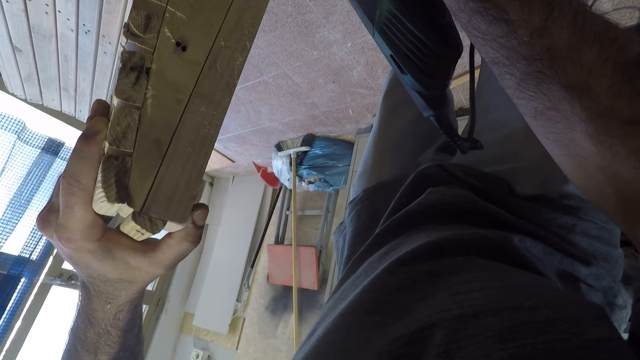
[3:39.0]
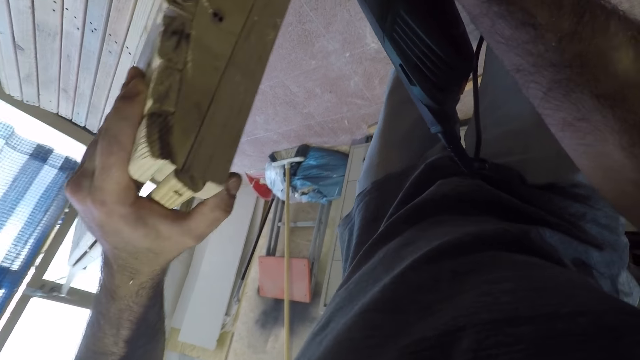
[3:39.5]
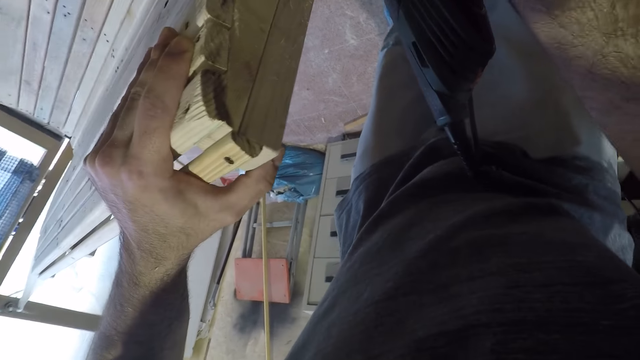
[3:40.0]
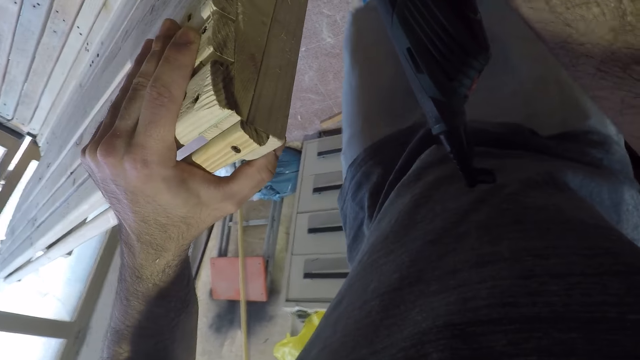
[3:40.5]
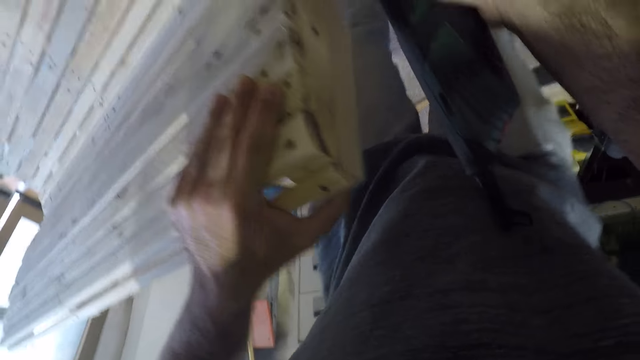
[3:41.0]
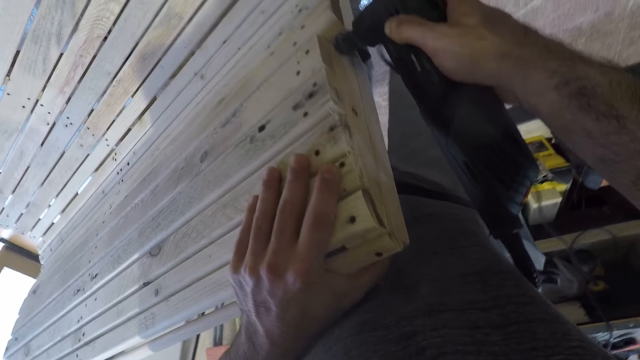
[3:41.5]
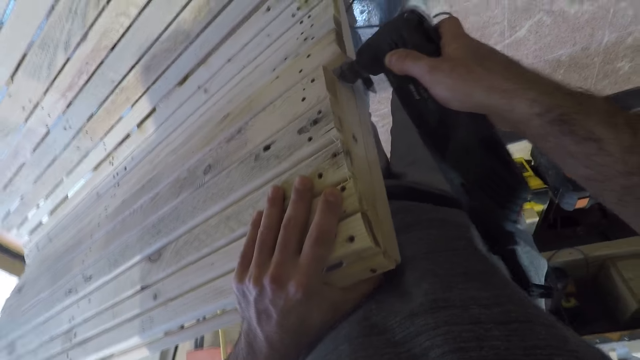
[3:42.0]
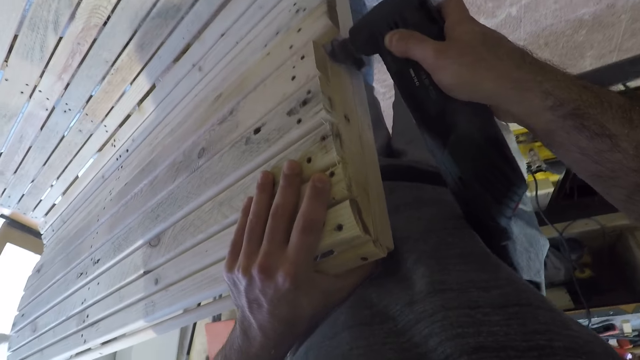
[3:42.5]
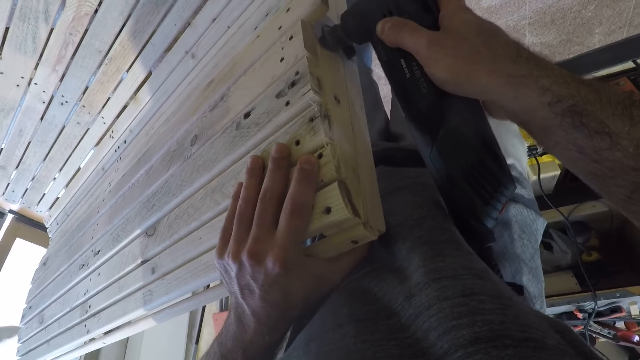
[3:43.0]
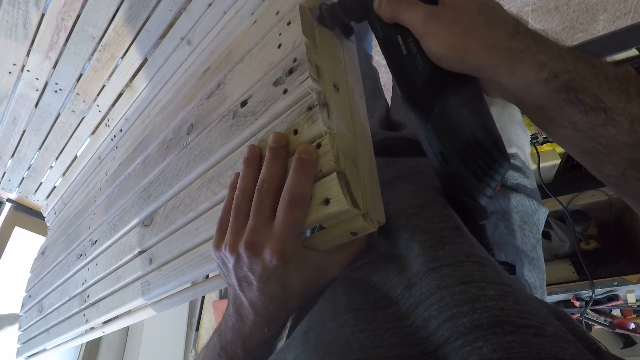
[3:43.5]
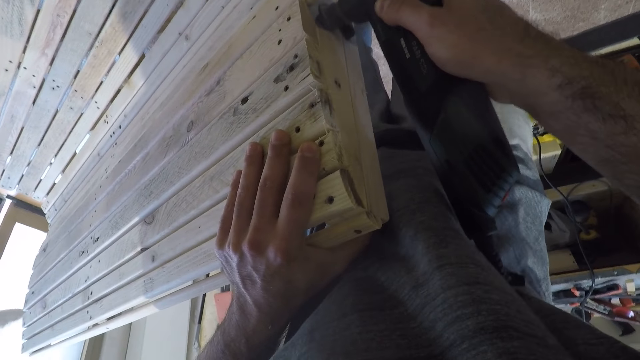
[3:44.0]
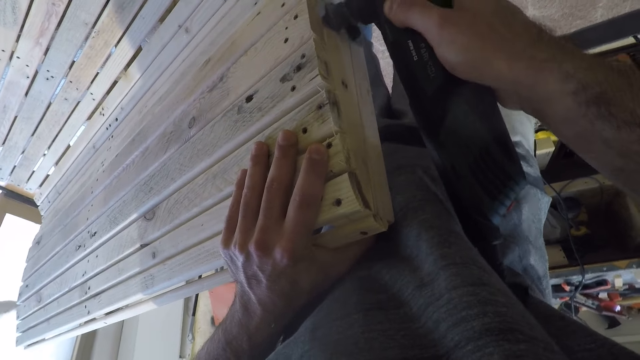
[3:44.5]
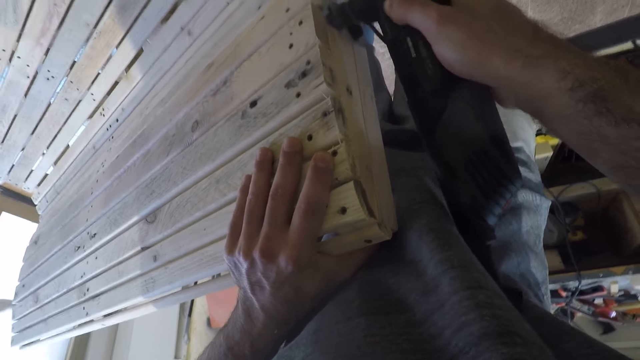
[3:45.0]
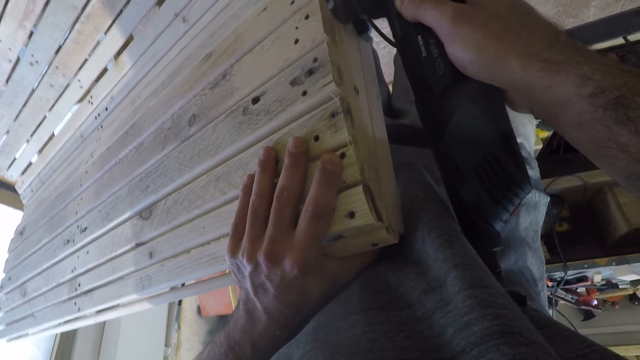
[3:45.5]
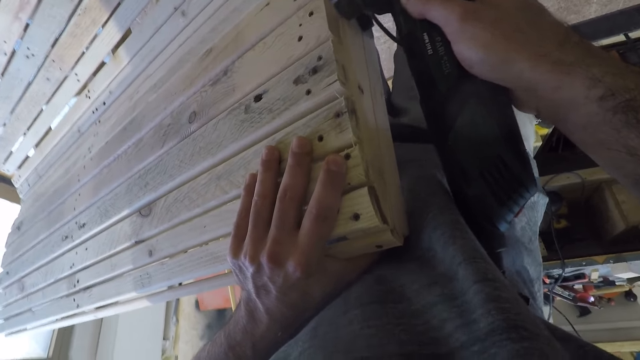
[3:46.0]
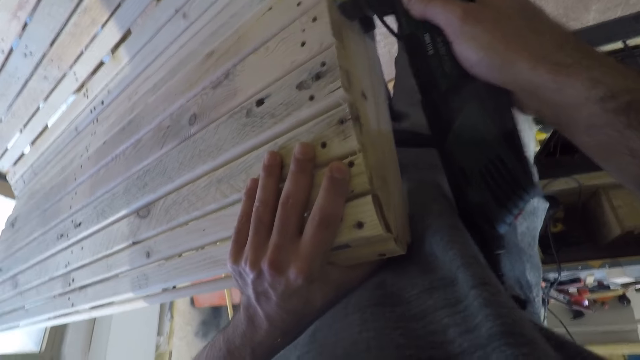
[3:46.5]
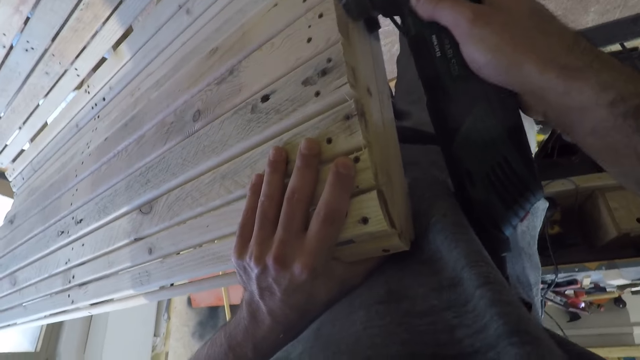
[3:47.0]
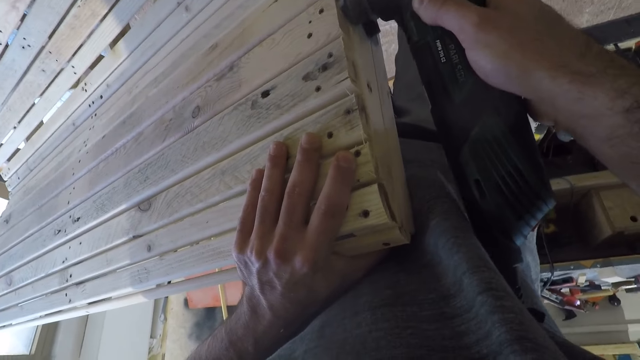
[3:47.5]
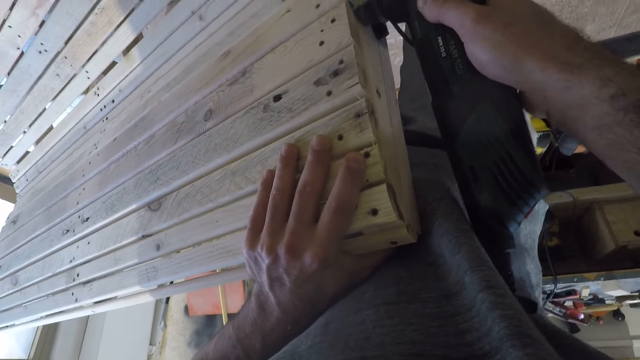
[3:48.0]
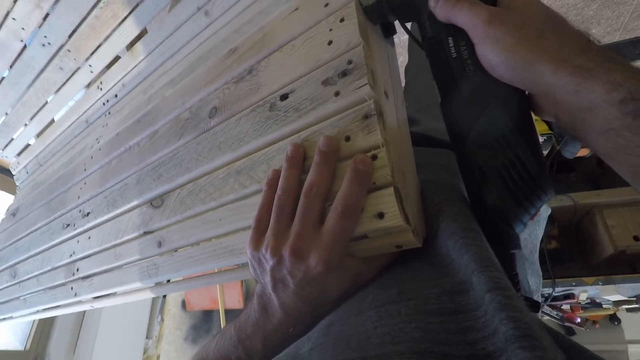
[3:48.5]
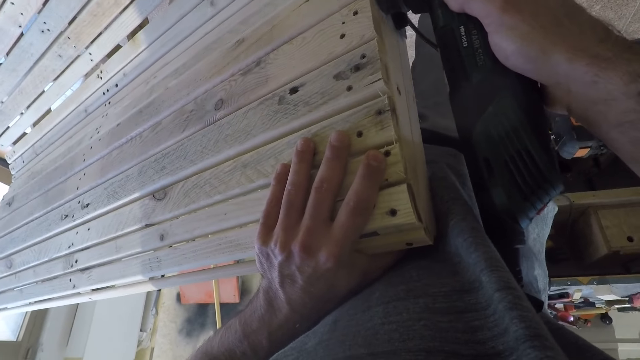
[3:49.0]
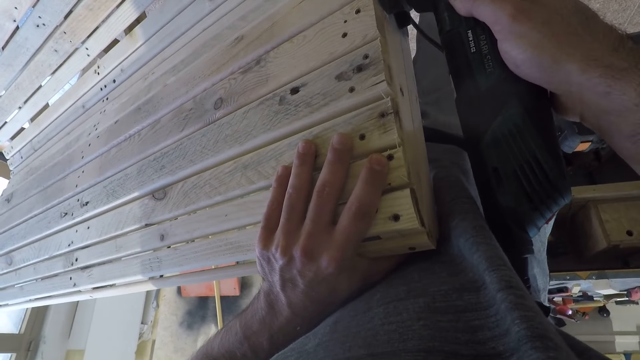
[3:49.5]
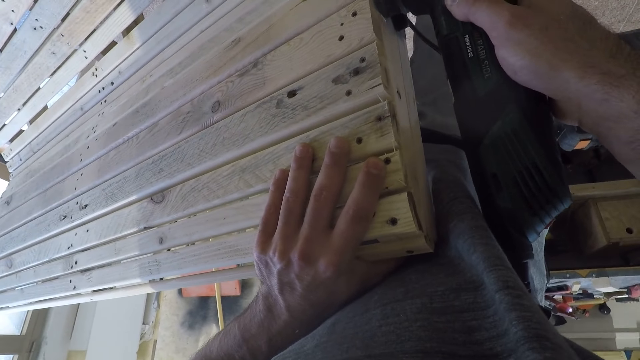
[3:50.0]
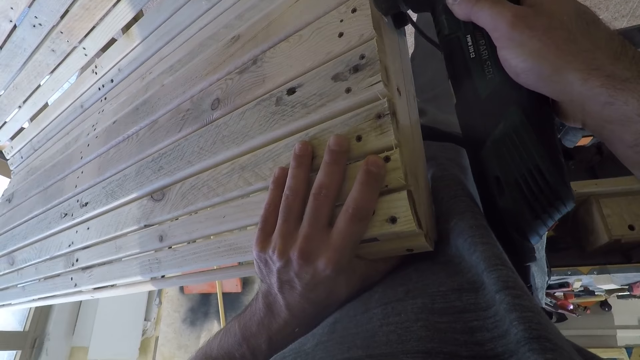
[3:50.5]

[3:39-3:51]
The camera wearer steps toward the bench and sands the bench with the random orbital sander.

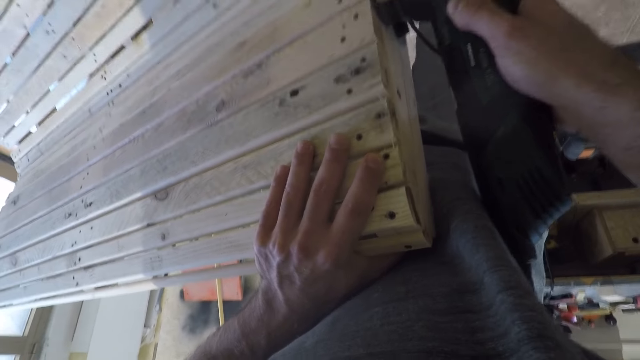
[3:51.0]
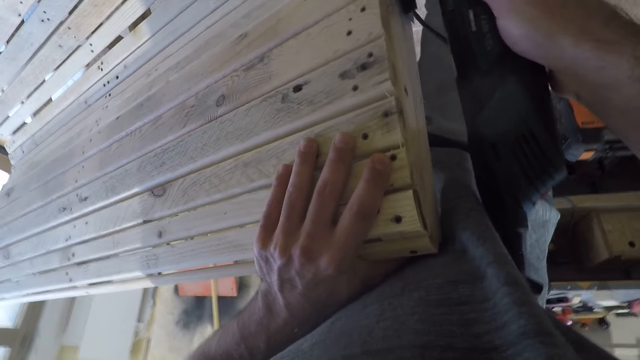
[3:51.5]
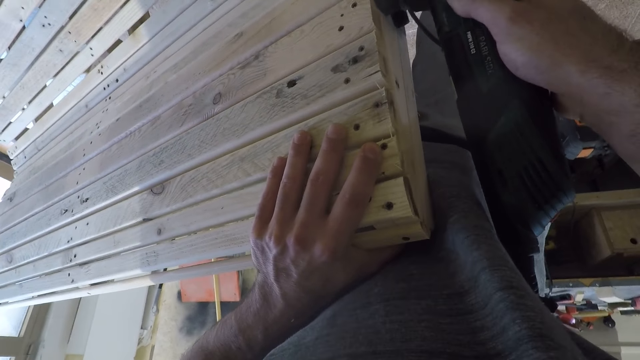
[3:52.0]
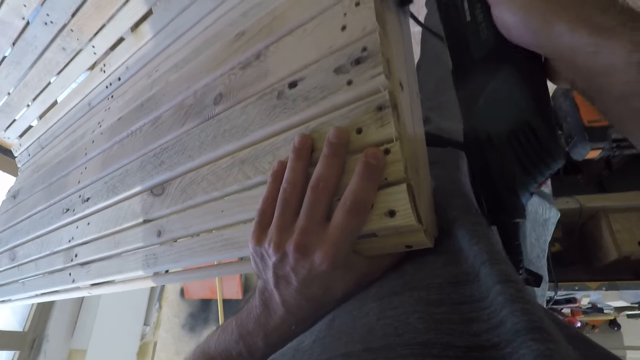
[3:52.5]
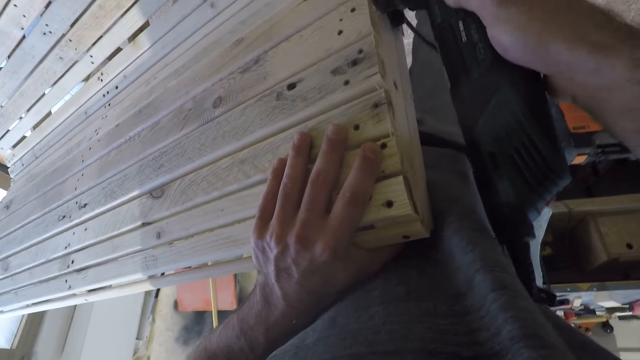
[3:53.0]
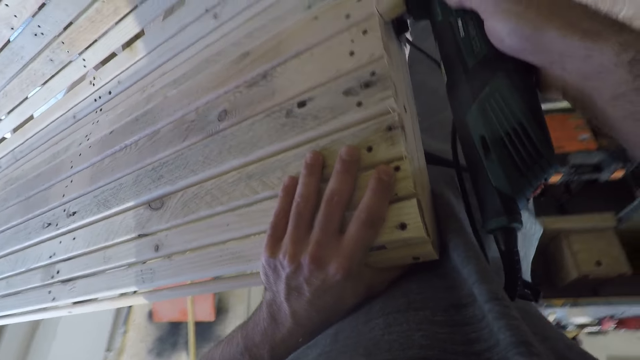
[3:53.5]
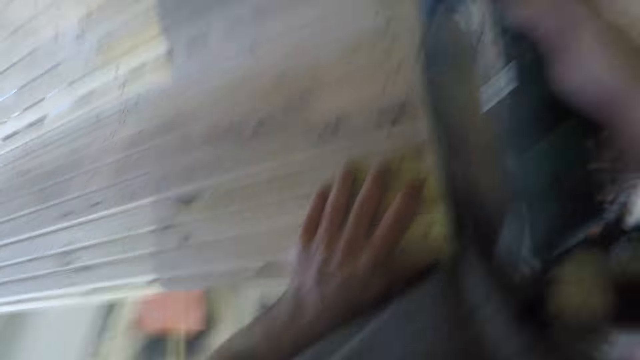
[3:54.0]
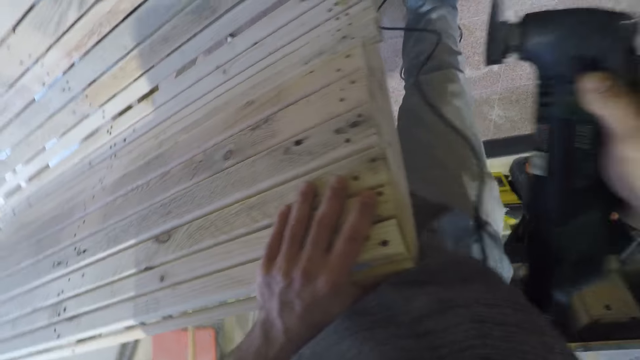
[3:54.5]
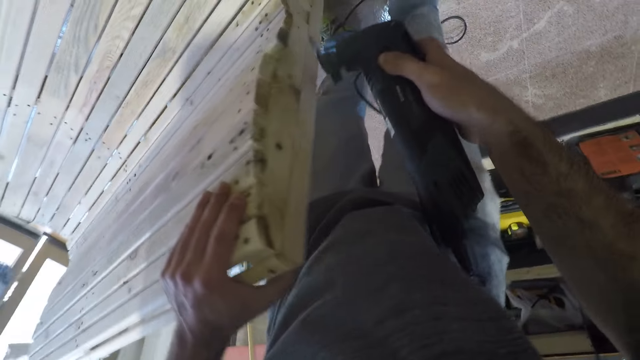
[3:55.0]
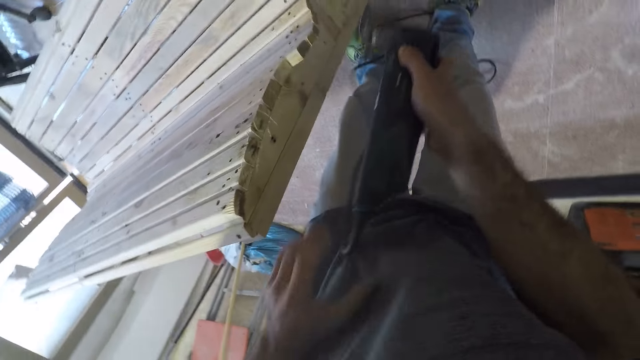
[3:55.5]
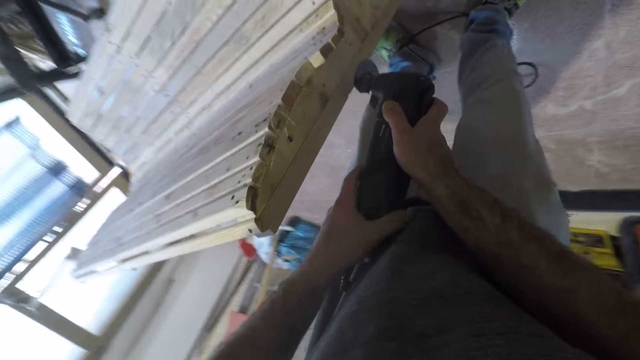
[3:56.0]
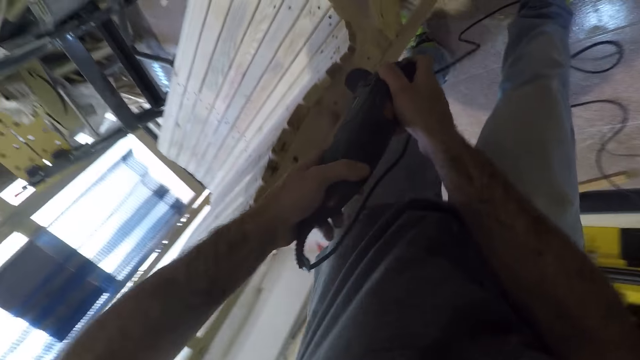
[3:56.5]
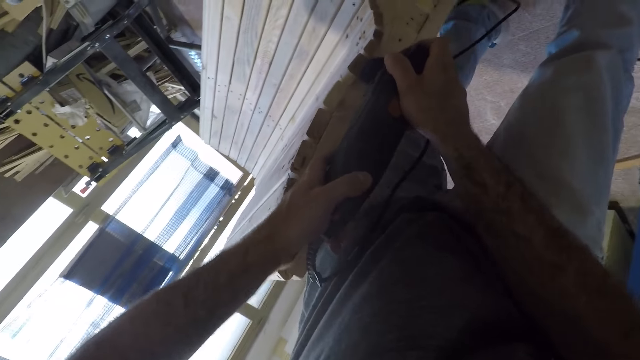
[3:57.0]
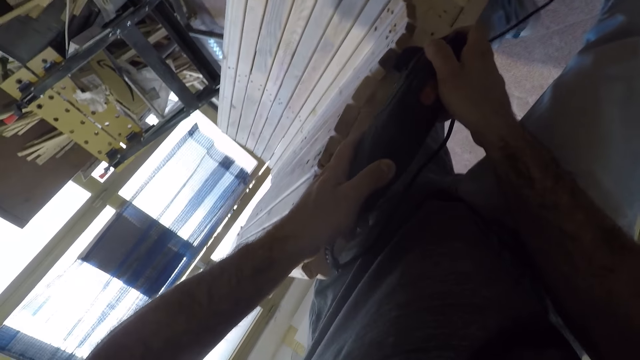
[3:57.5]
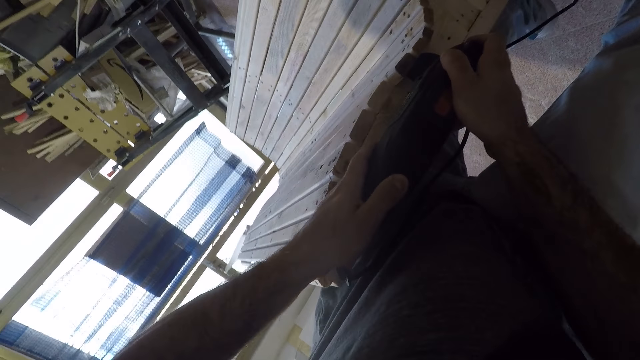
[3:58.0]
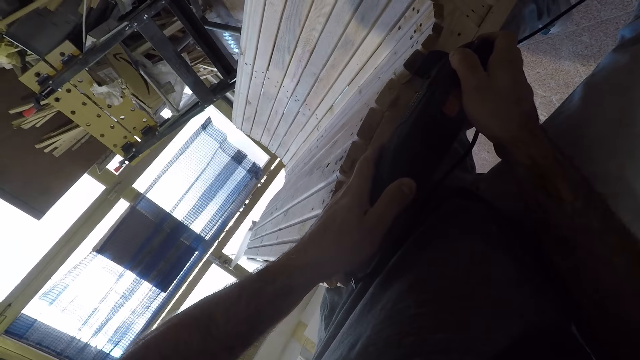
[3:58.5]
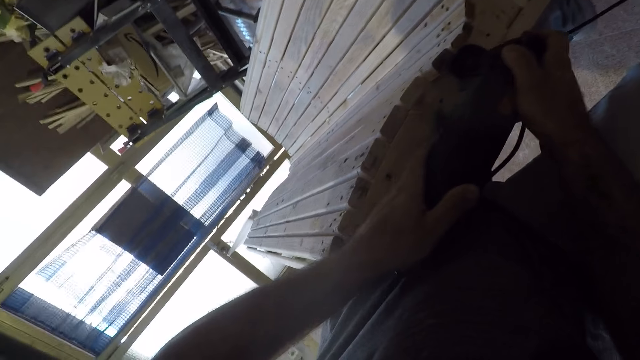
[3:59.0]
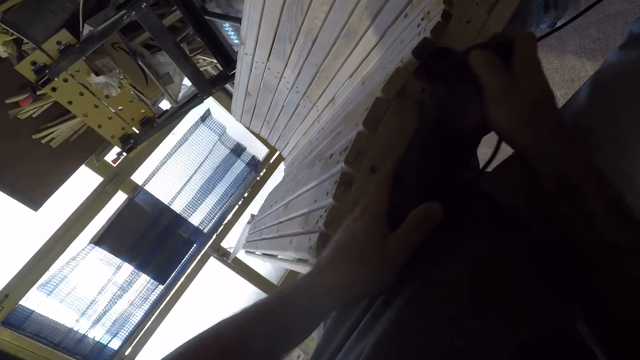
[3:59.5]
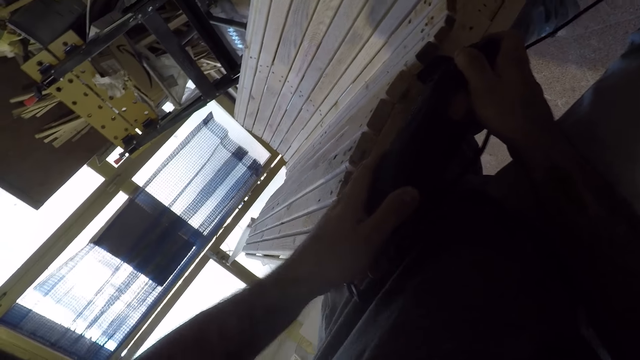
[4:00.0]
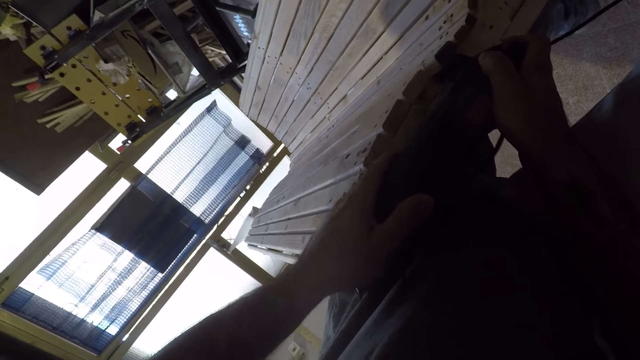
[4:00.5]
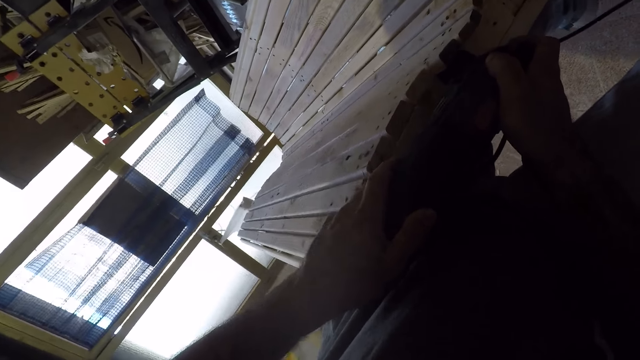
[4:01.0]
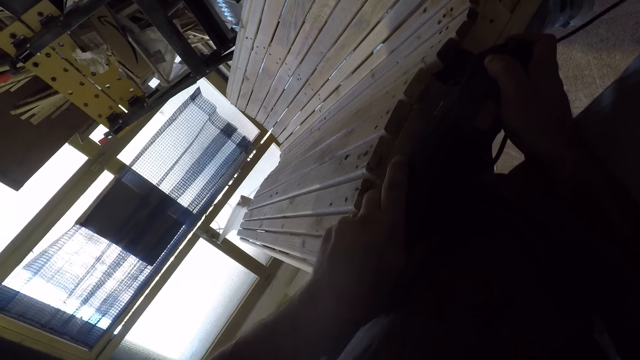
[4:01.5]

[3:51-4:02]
The camera wearer lifts the random orbital sander off the bench. They bend. They hold the random orbital sander with both hands. They sand the bench with the random orbital sander.
